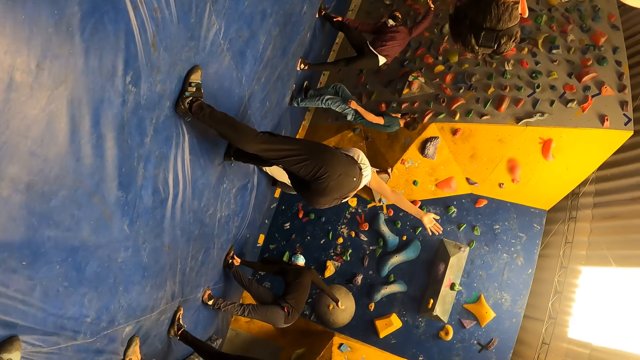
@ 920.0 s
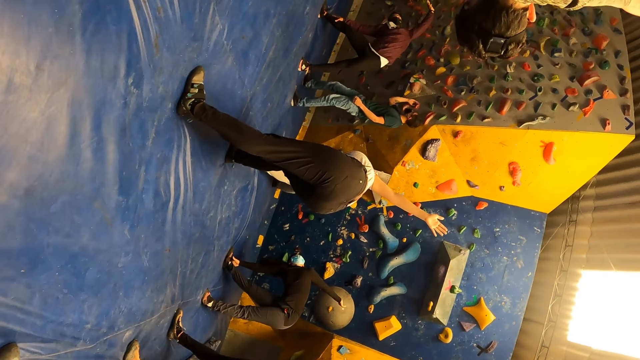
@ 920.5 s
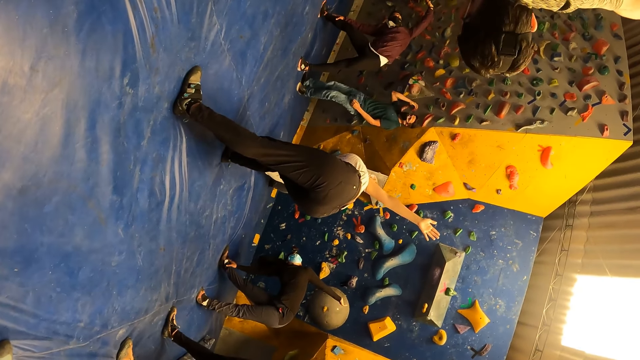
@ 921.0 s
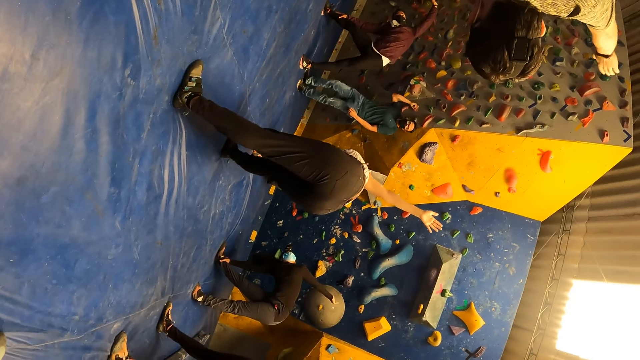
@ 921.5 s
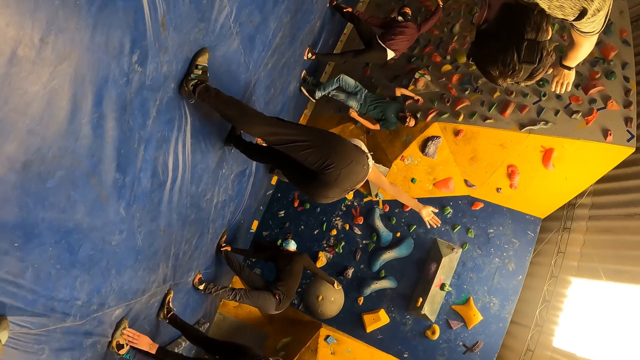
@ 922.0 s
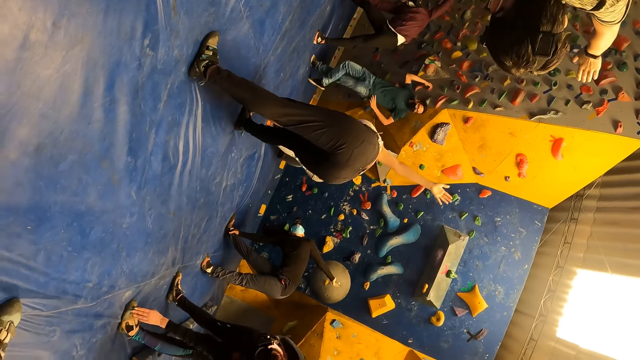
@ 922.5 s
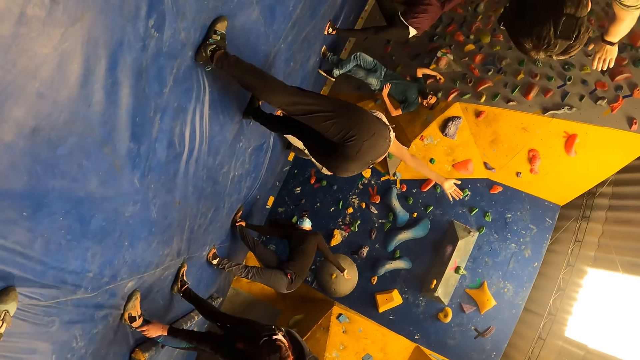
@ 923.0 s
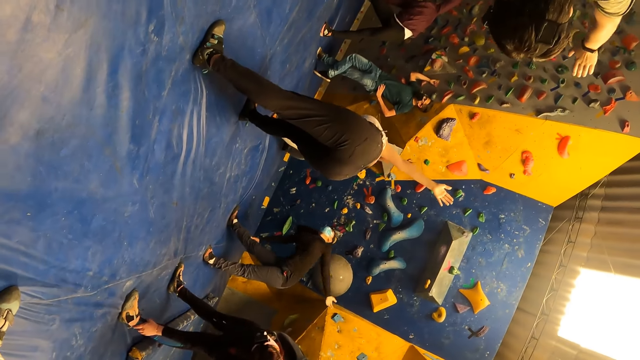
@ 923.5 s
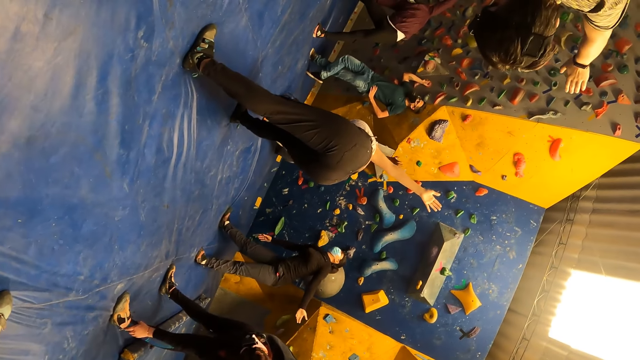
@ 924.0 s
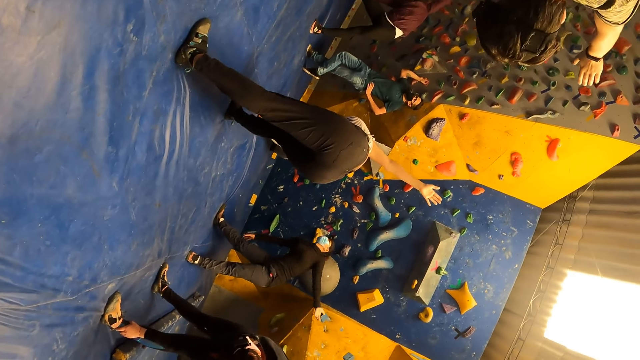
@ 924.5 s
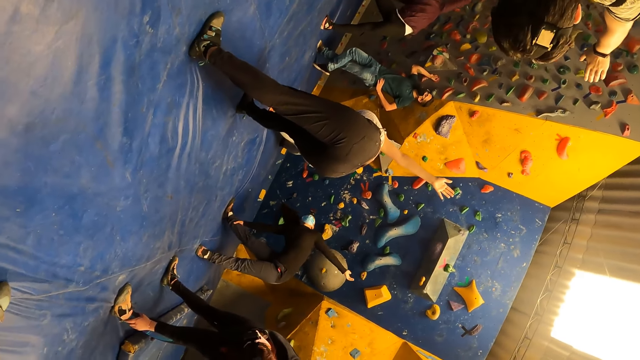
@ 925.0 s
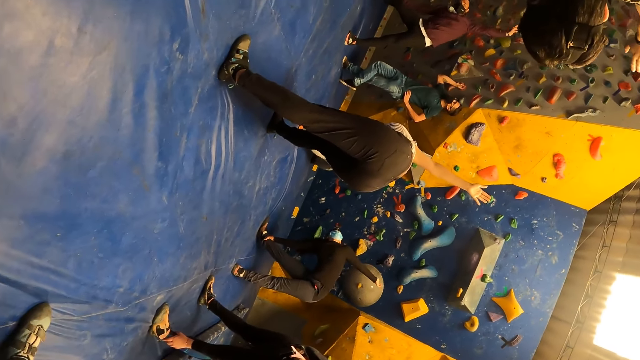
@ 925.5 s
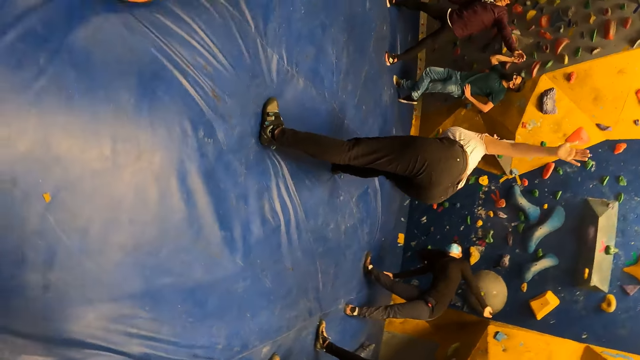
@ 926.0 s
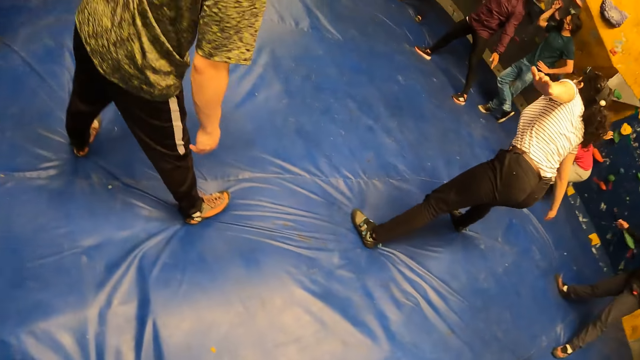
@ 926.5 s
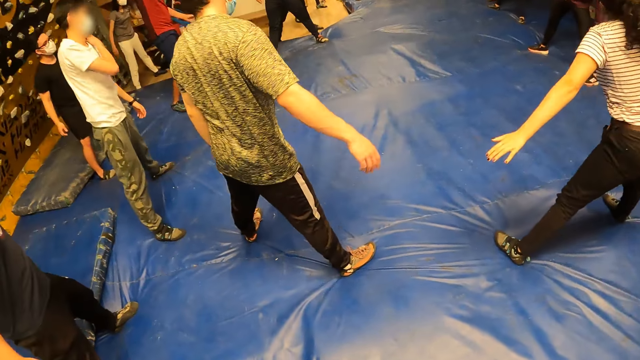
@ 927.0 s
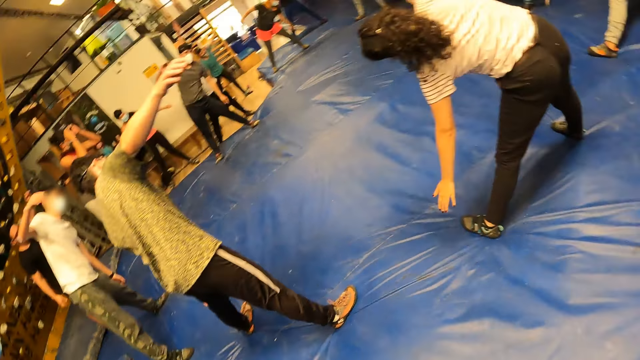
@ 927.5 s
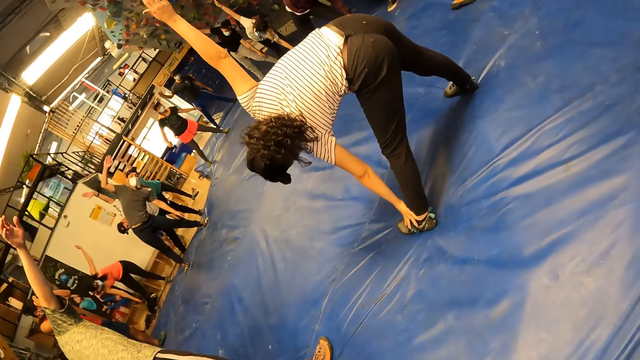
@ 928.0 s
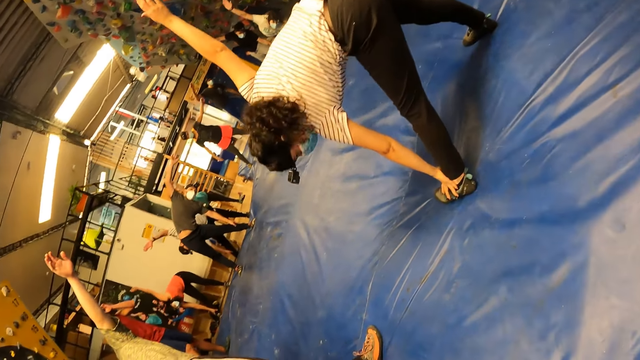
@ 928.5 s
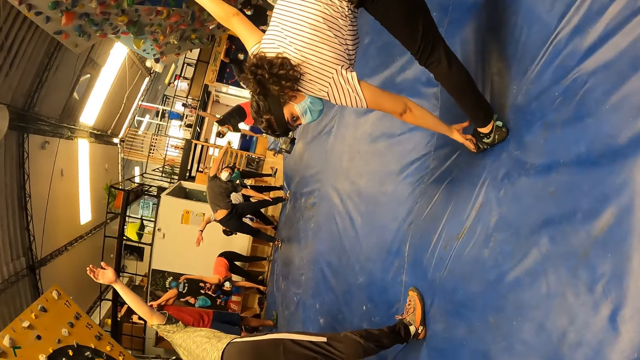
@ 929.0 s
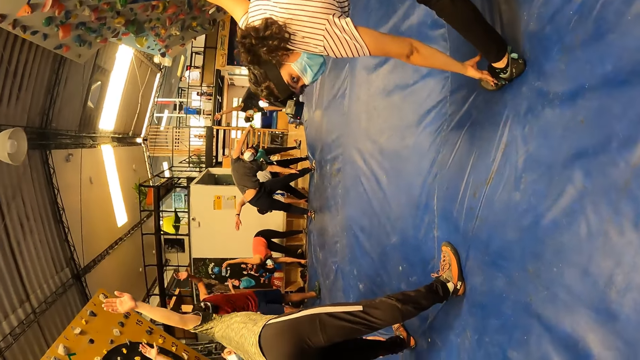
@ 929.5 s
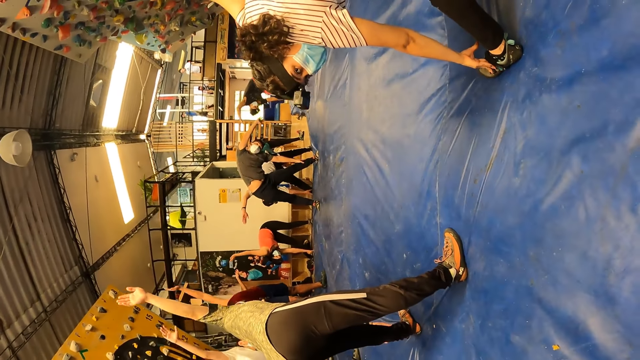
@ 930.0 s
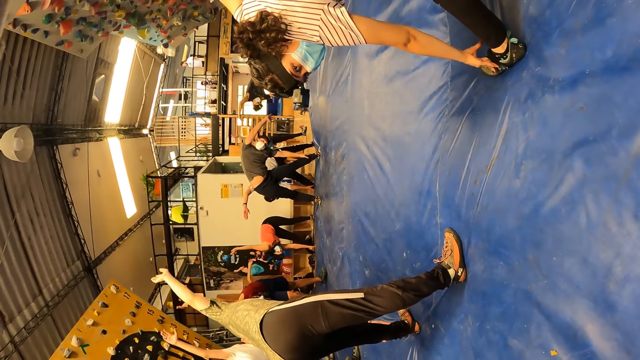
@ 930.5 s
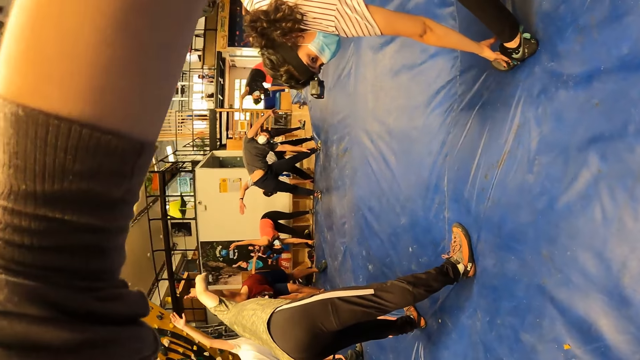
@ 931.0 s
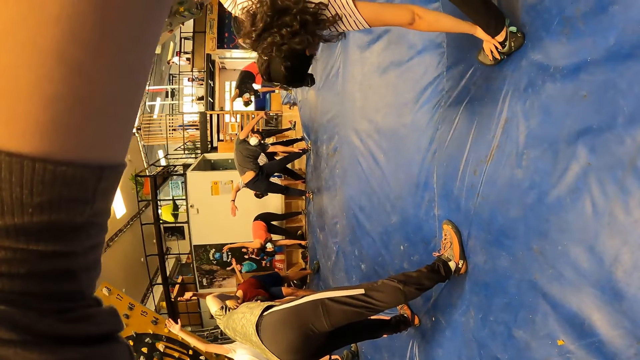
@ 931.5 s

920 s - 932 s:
The other man holds a rock on the wall with his right hand and places his left hand on his waist. The camera wearer bends sideways.

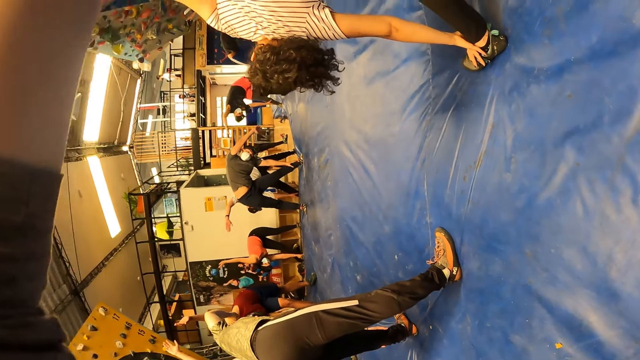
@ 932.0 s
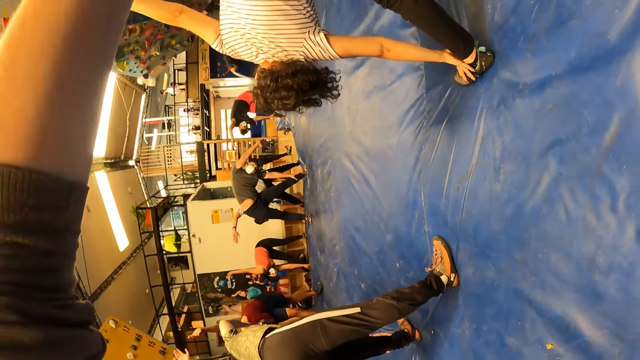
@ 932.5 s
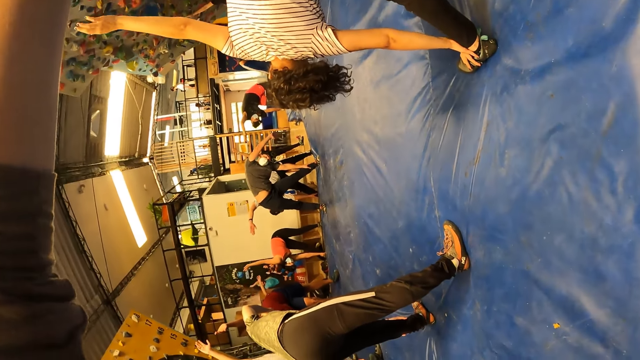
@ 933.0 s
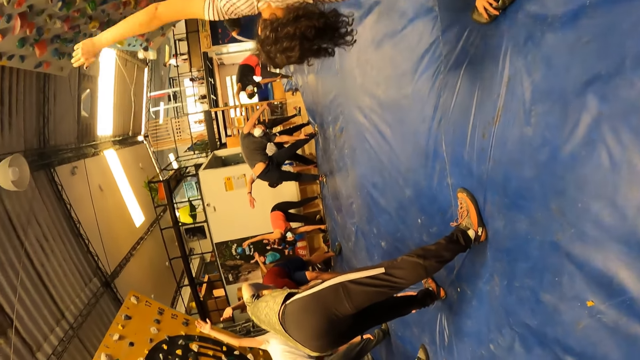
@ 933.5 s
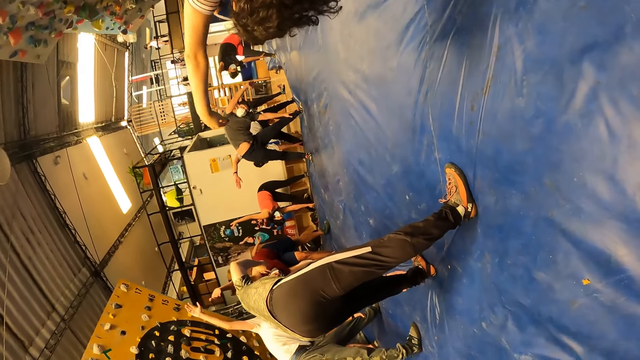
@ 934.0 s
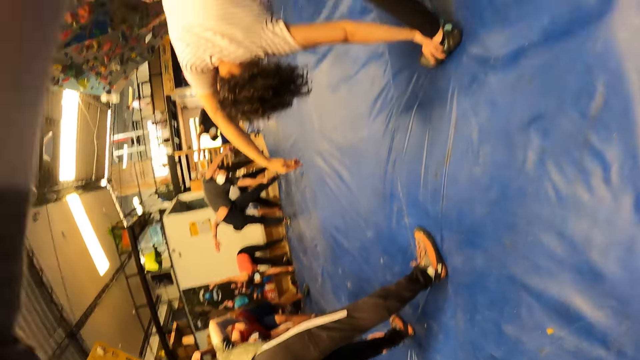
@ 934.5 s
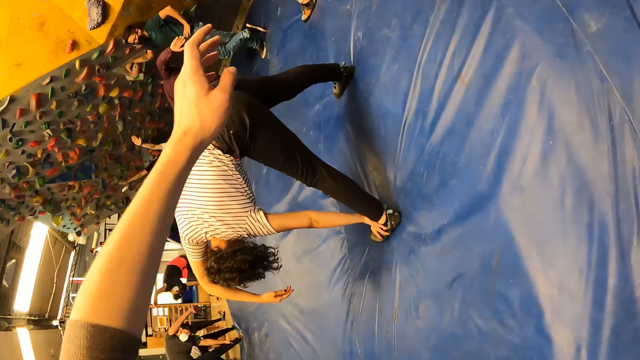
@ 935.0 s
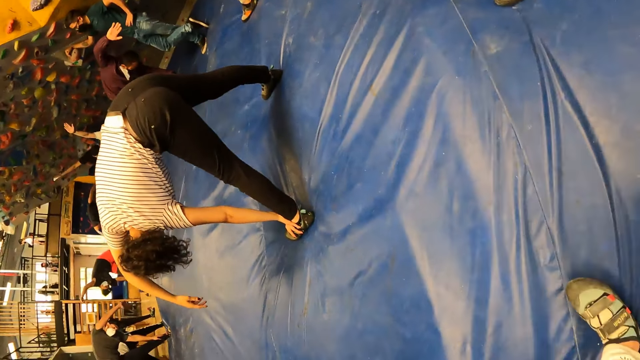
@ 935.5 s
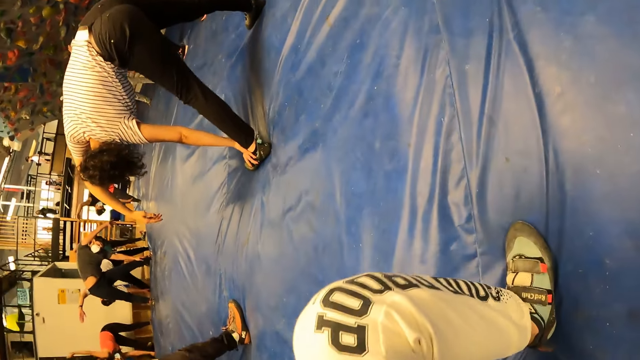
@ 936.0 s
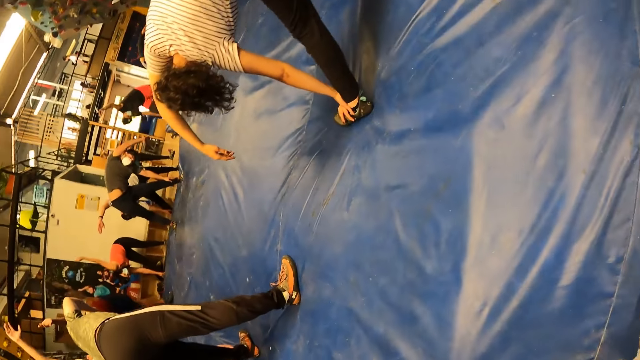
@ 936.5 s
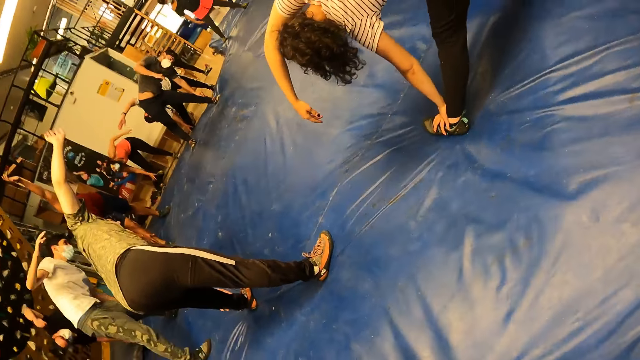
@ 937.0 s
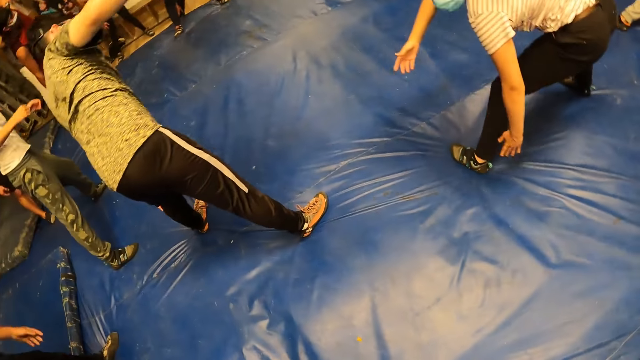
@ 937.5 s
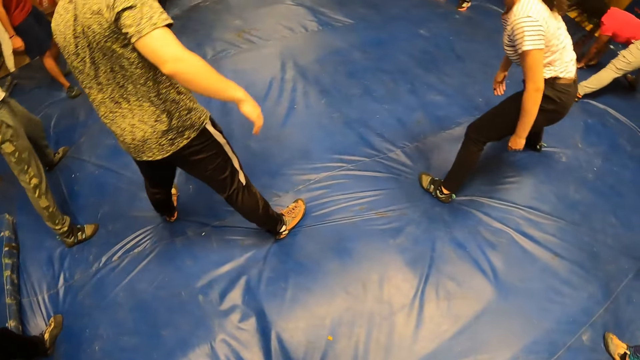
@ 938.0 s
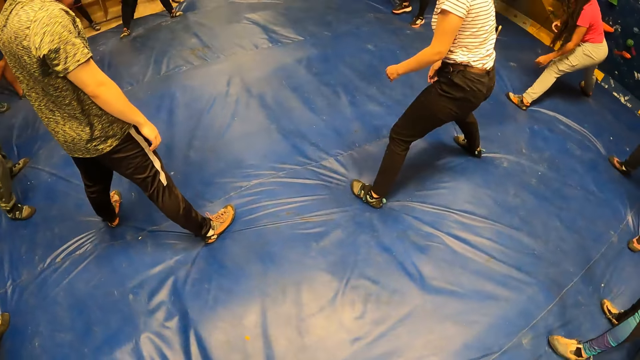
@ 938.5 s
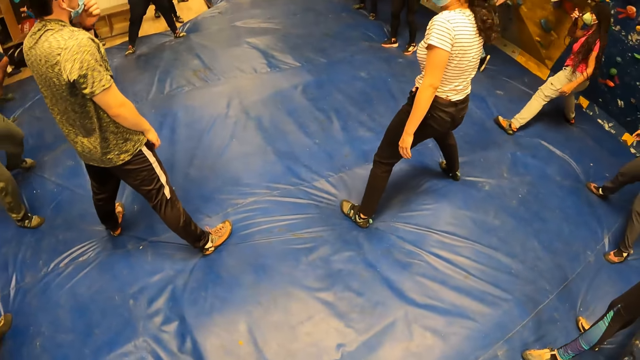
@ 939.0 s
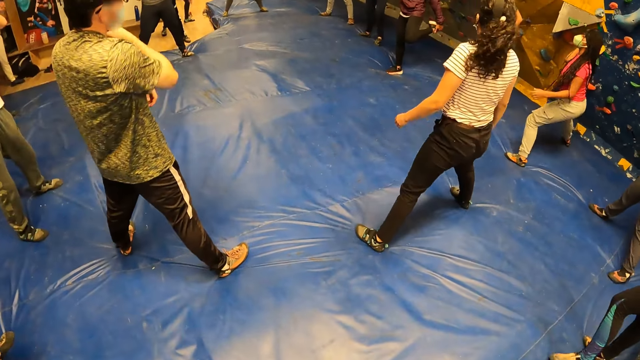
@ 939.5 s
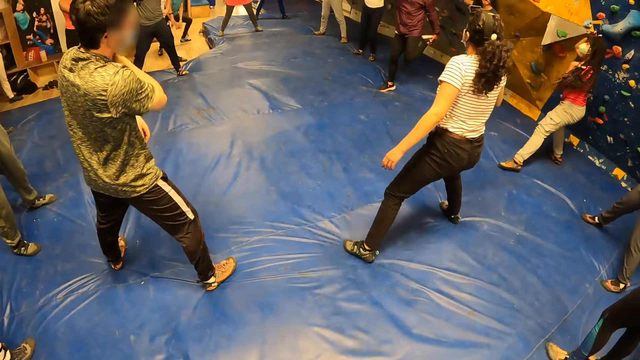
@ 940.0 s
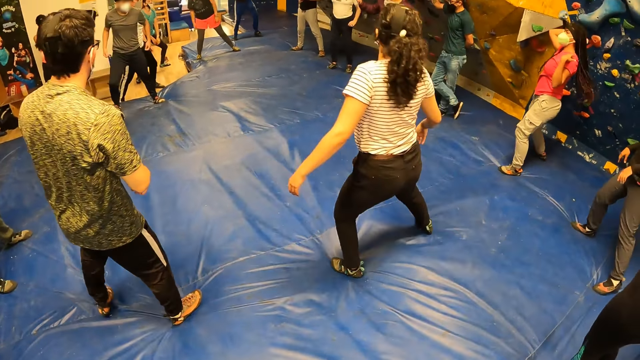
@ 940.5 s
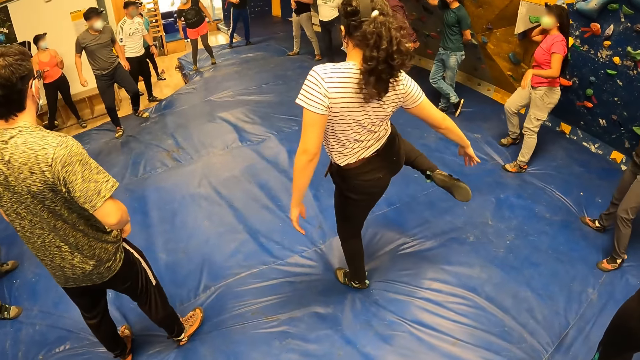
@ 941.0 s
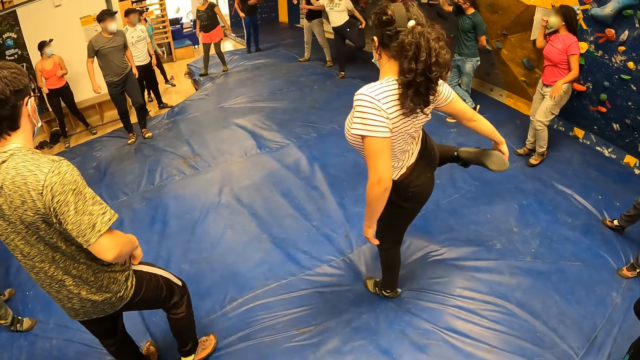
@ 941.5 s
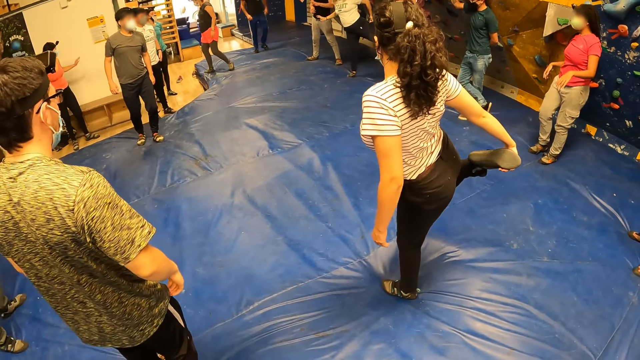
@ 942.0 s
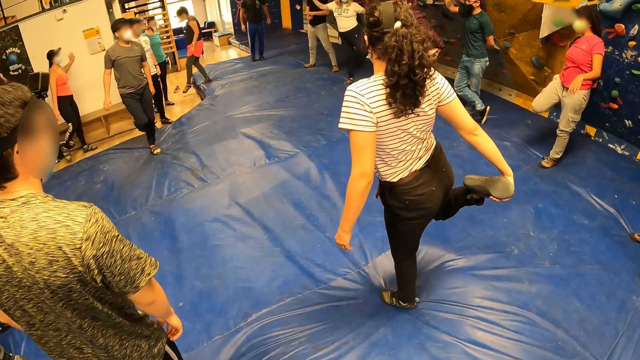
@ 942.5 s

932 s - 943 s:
The camera wearer gets up.
